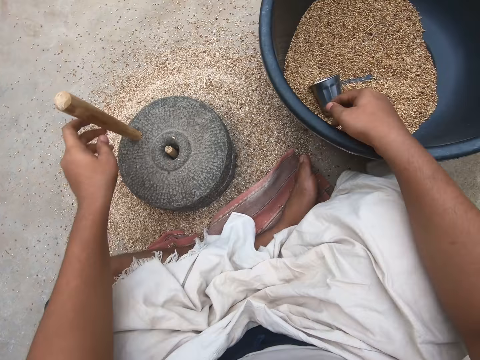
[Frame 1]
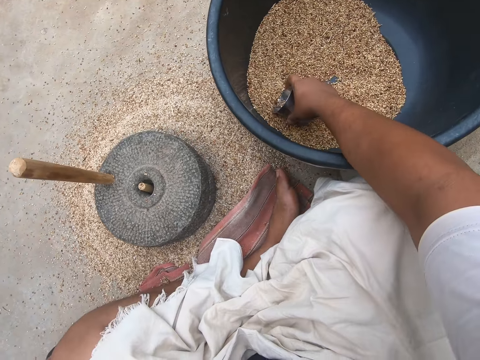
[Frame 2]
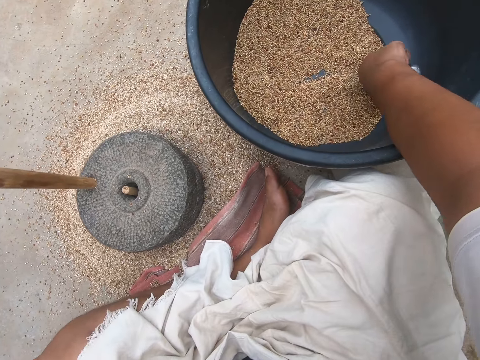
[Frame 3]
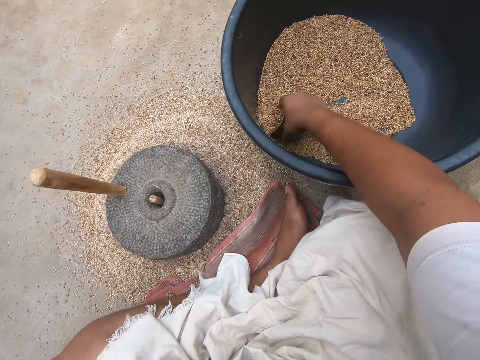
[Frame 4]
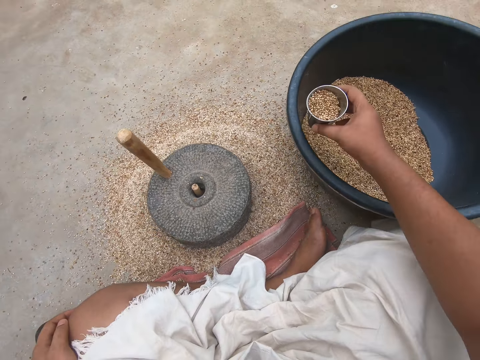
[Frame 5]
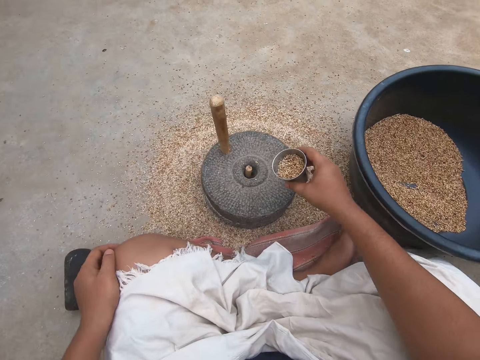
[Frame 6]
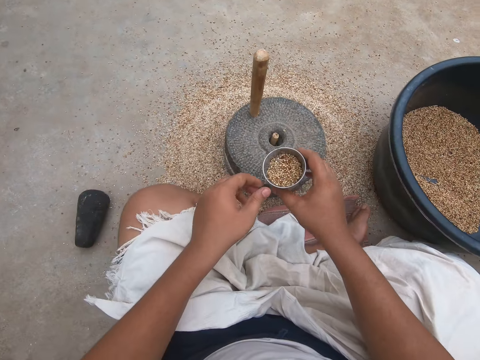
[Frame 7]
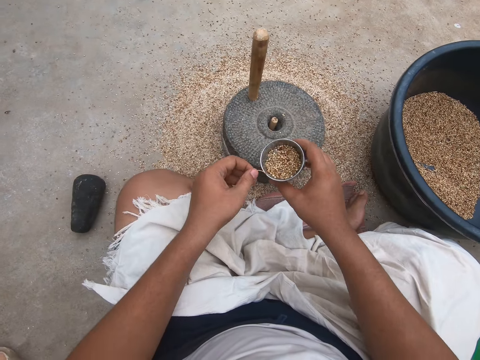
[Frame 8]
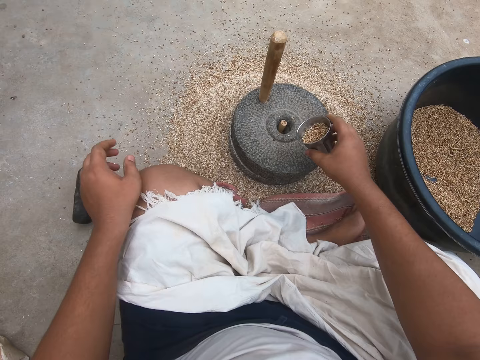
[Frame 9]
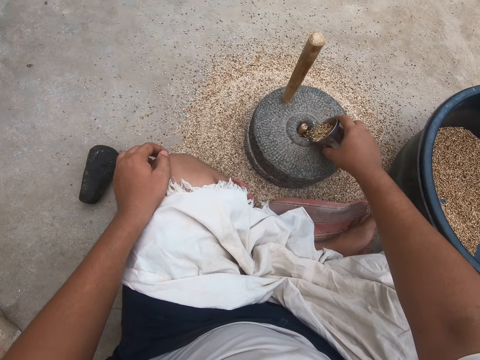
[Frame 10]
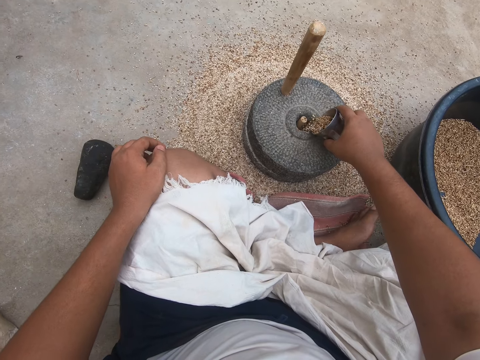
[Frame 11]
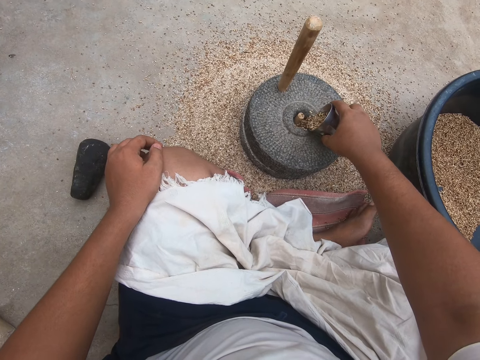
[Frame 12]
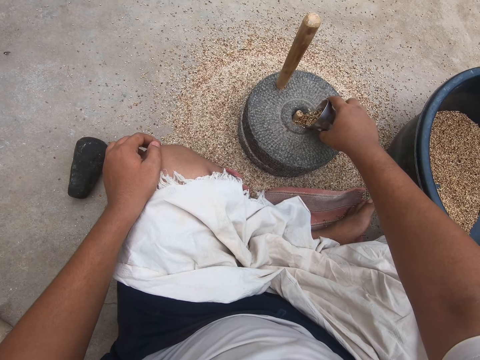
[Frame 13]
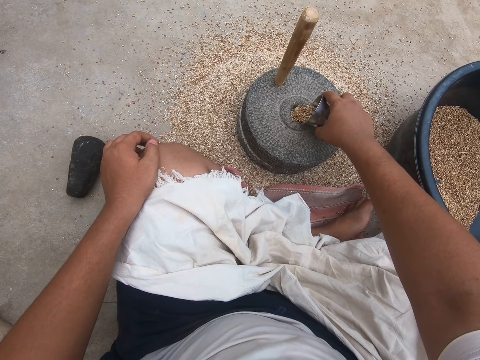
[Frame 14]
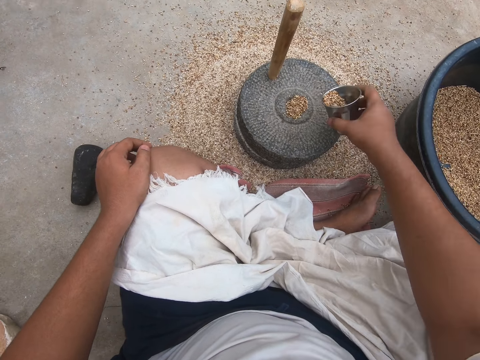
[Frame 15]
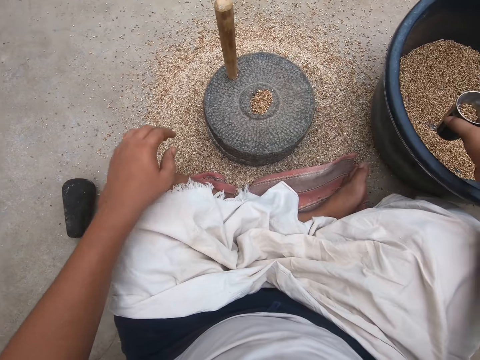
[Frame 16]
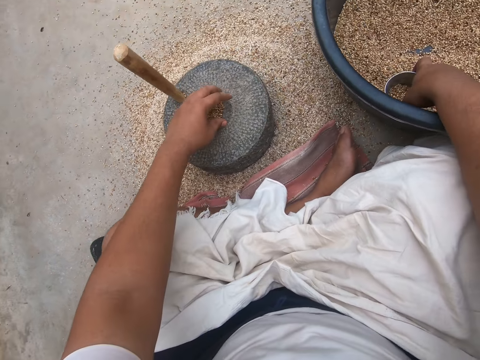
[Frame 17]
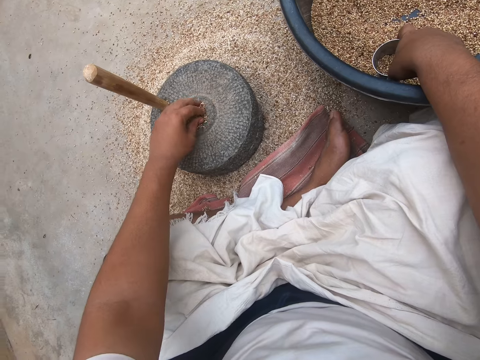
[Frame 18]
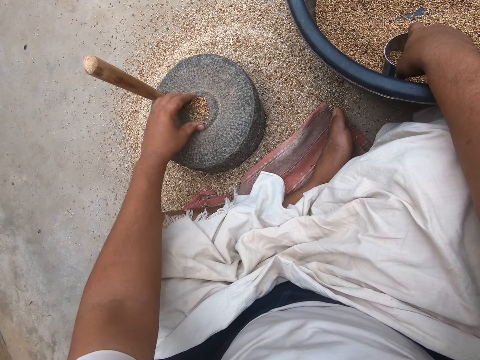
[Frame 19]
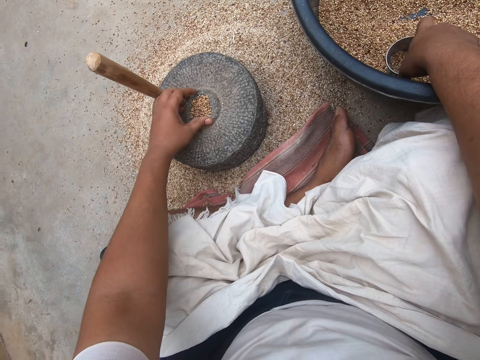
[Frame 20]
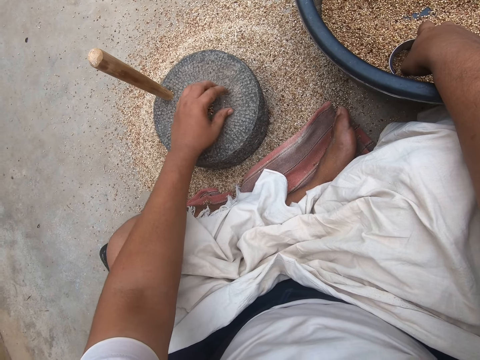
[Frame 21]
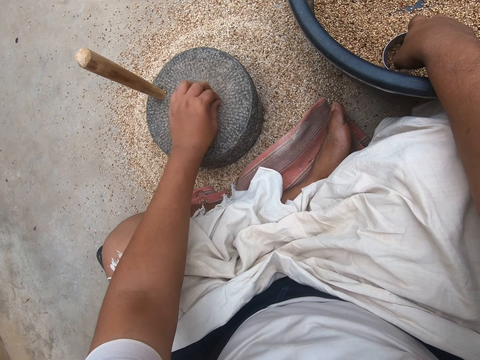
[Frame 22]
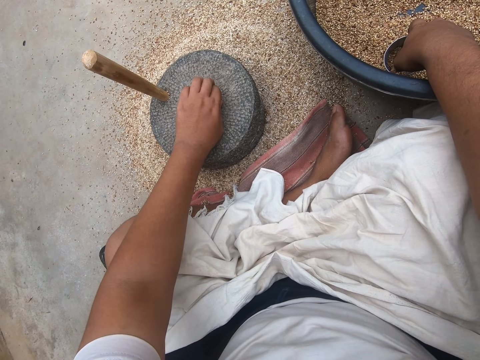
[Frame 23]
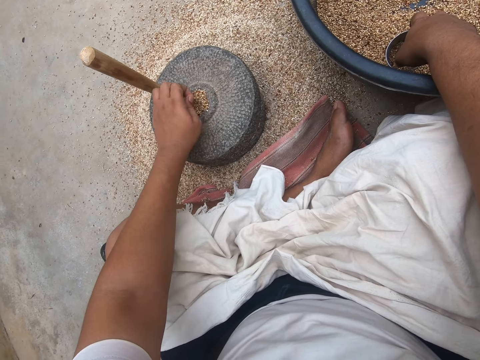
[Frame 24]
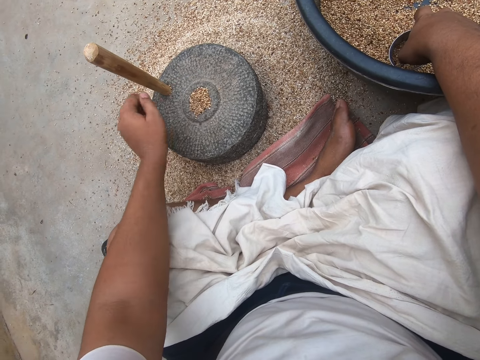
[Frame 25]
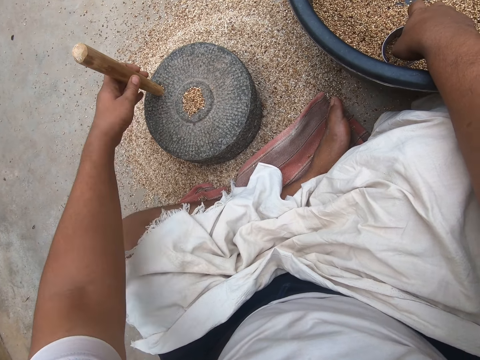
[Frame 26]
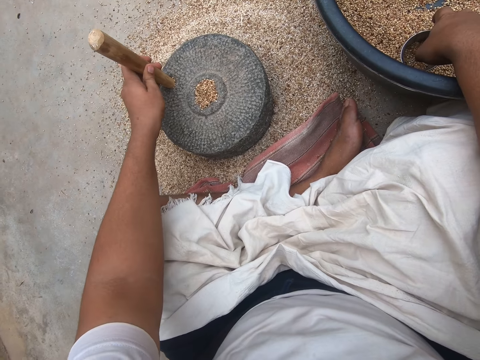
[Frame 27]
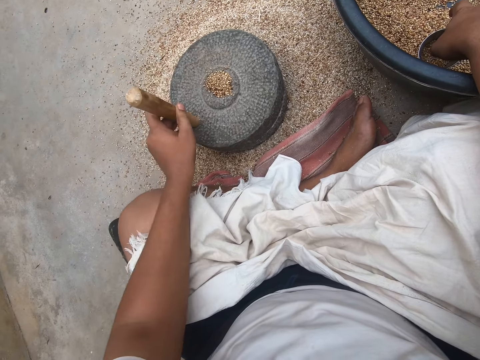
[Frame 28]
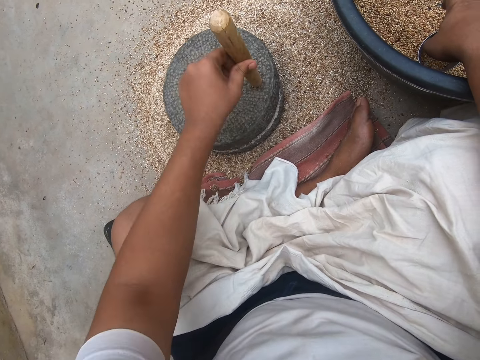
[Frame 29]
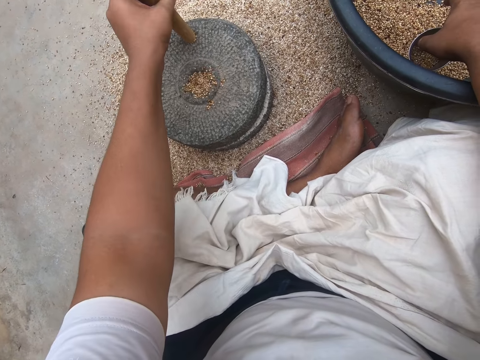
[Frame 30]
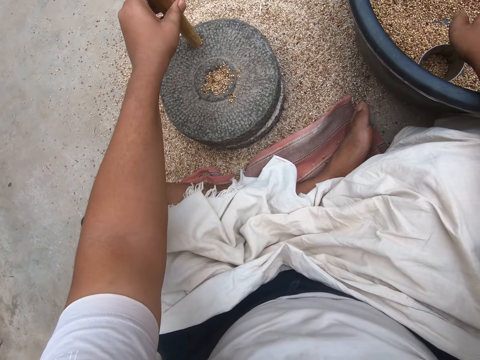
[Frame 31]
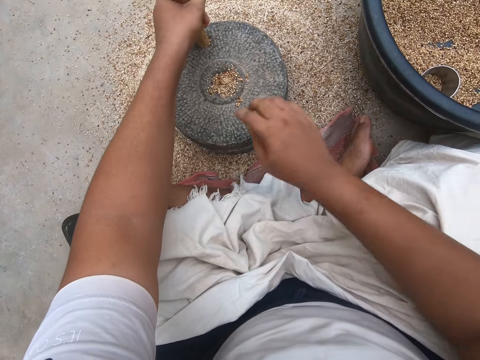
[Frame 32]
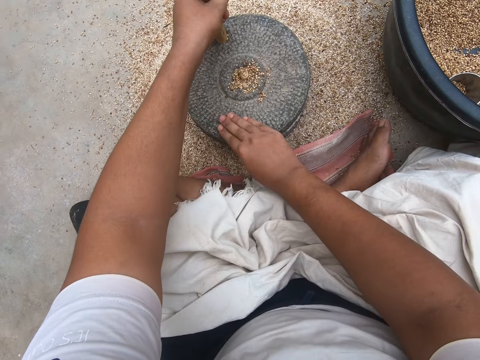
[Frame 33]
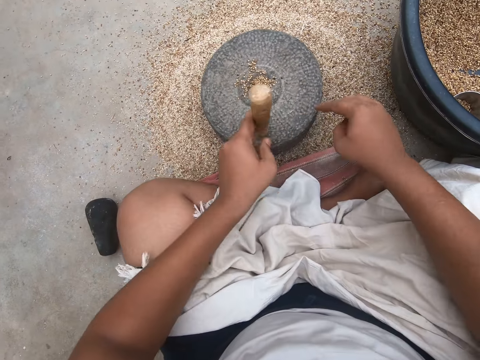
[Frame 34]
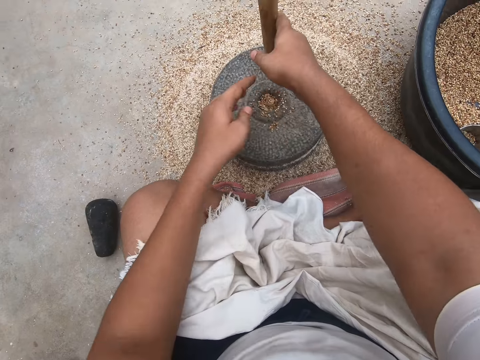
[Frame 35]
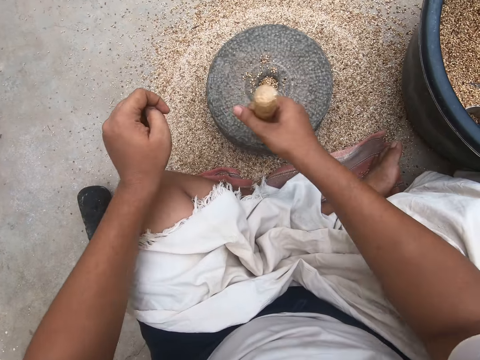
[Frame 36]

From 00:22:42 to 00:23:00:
The camera wearer scoops some wheat with the cup. He removes a thread from the wheat with his left hand. He pours the wheat into the grinder or hand mill. He drops the cup into the wheat bowl. He pushes the wheat into the grinder. He grinds the wheat with the stone hand mill.

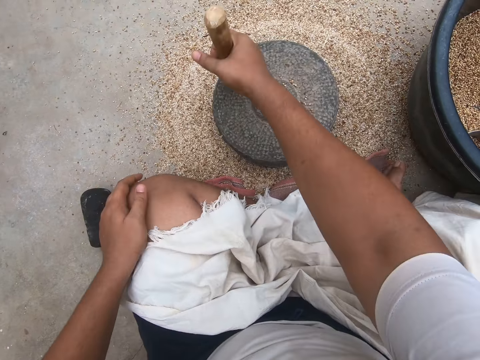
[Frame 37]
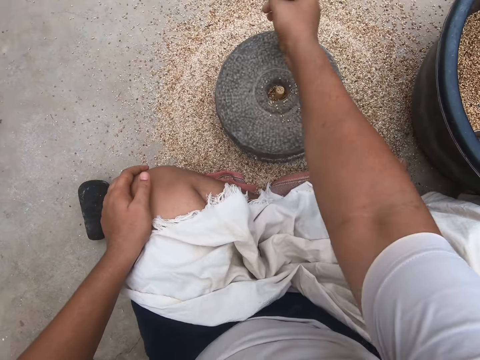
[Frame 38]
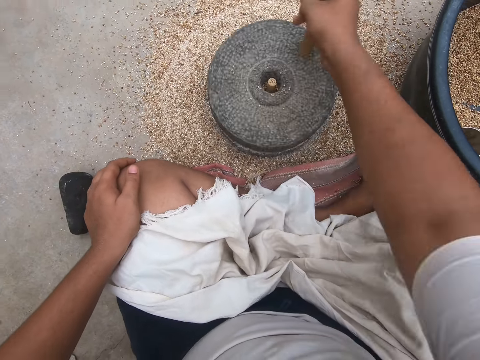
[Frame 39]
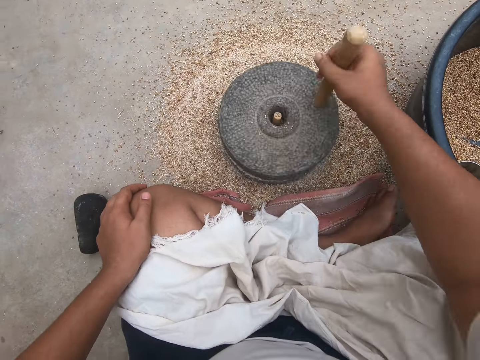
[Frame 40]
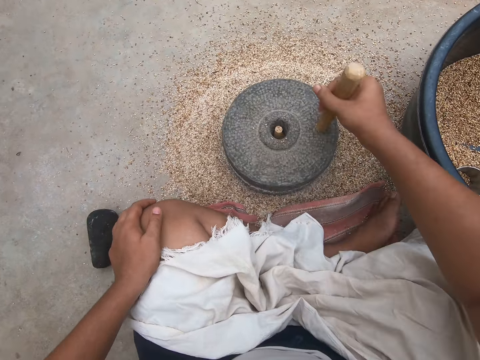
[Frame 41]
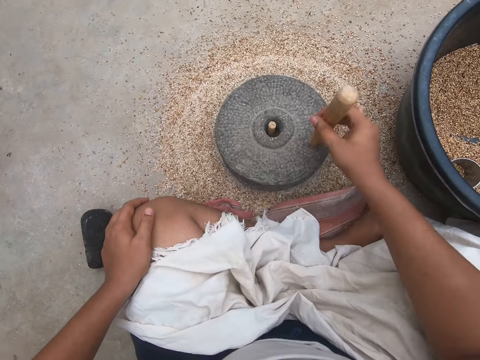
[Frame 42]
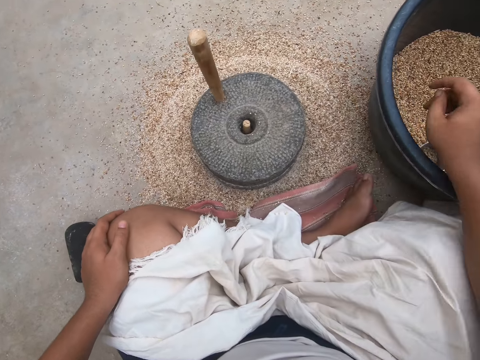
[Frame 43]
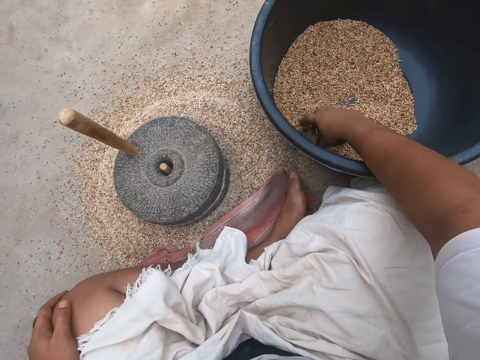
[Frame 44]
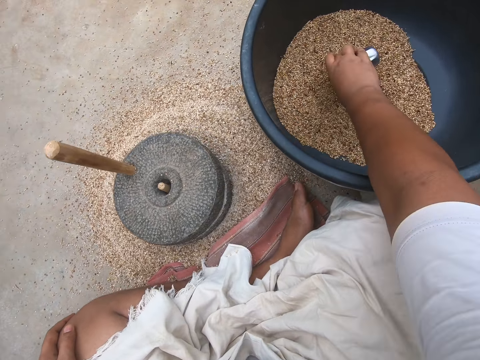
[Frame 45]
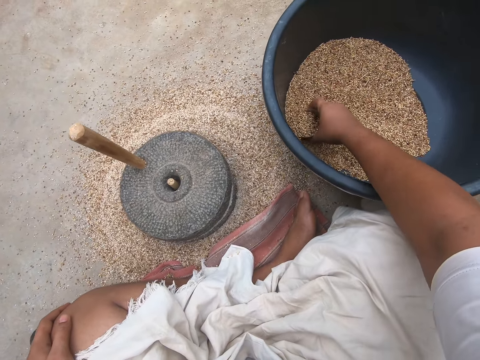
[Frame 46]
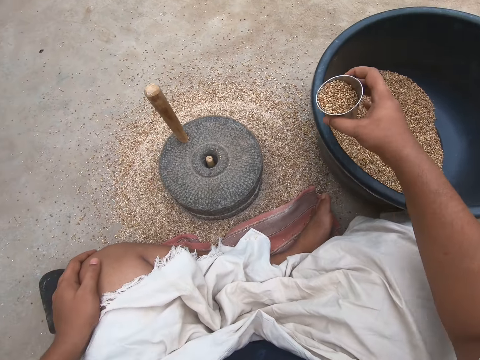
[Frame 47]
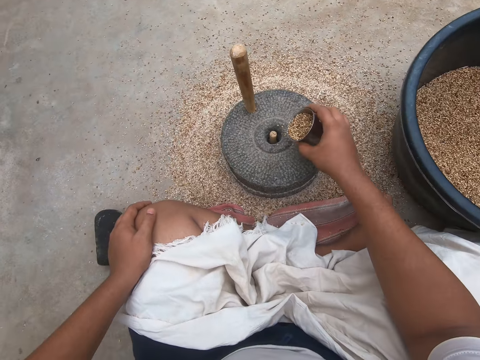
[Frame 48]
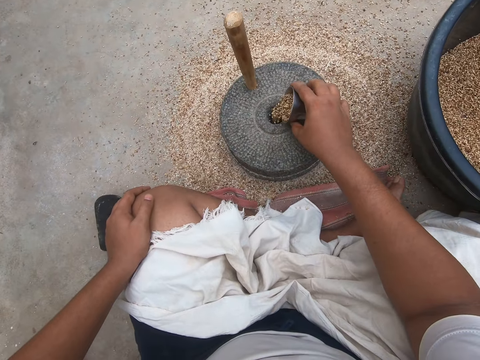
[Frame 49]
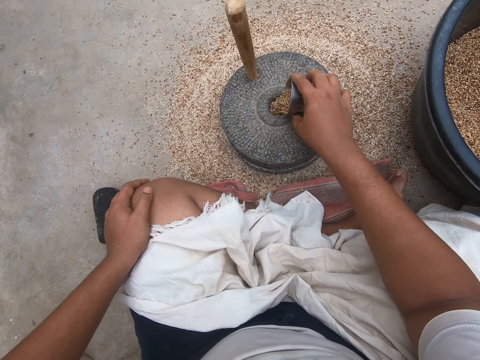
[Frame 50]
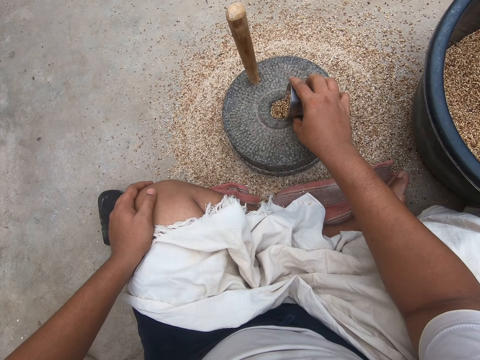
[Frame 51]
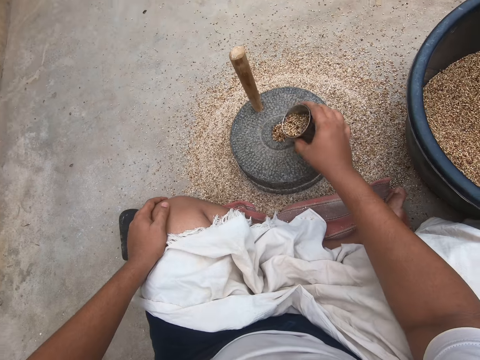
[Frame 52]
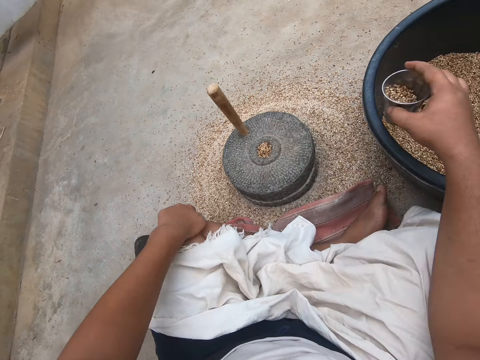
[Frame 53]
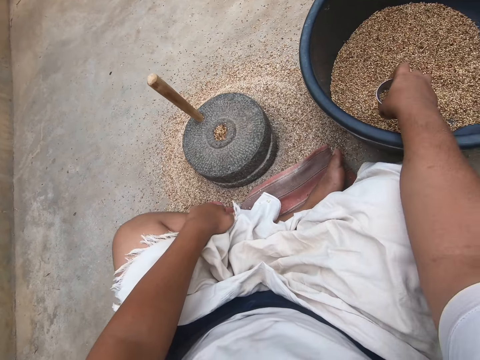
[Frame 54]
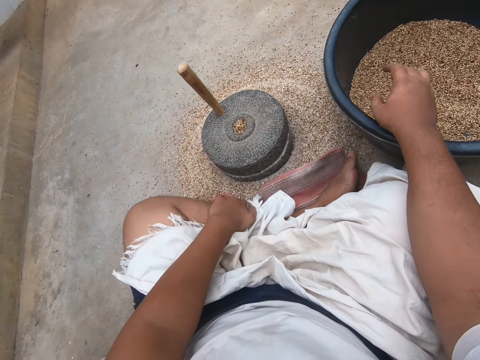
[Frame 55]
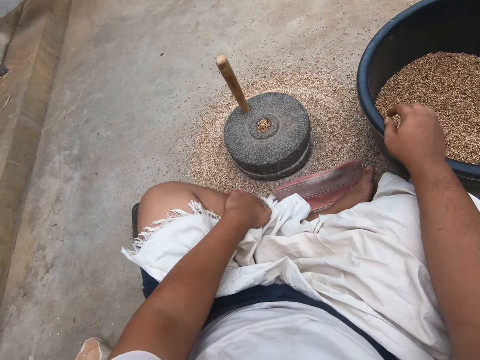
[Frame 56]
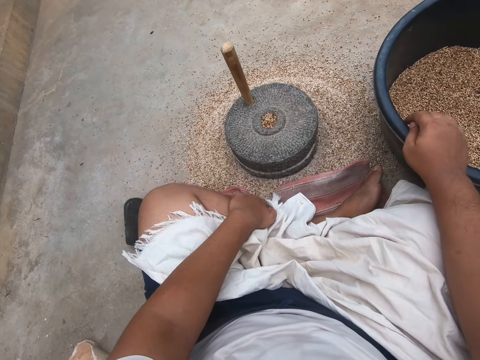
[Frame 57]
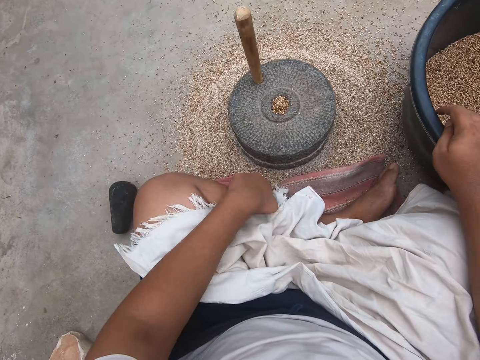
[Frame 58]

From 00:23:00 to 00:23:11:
The camera wearer picks up the cup. They scoop some wheat from the wheat bowl with the cup. They pour the wheat into the grinder. They drop the cup into the wheat bowl.
